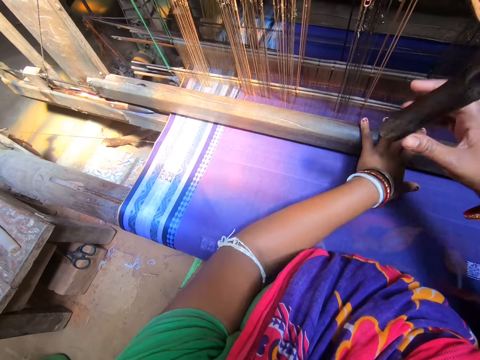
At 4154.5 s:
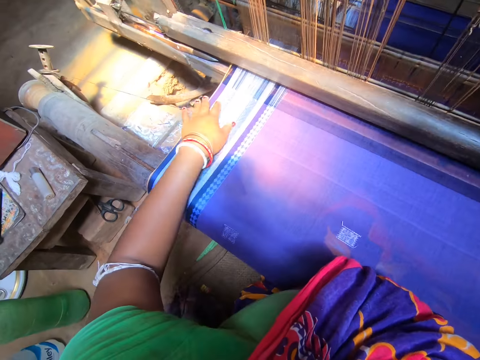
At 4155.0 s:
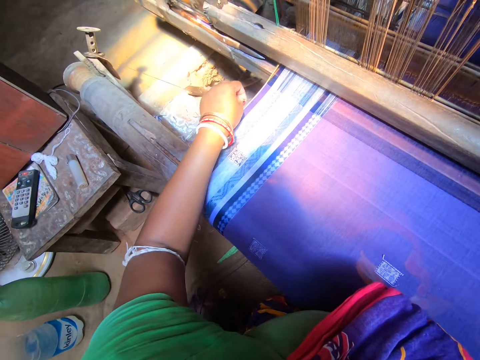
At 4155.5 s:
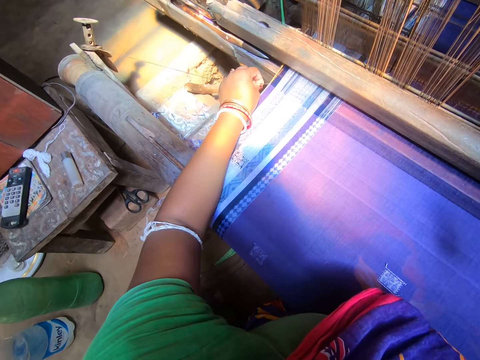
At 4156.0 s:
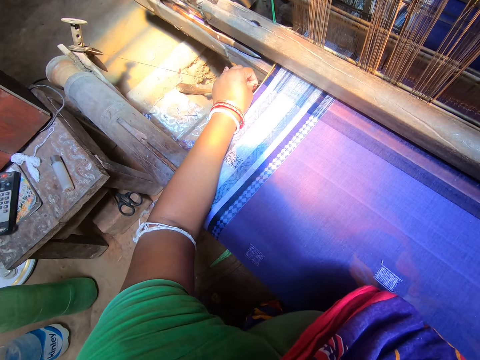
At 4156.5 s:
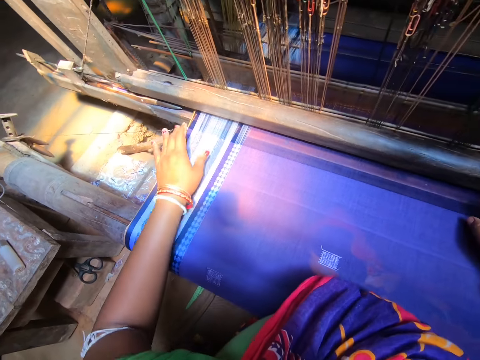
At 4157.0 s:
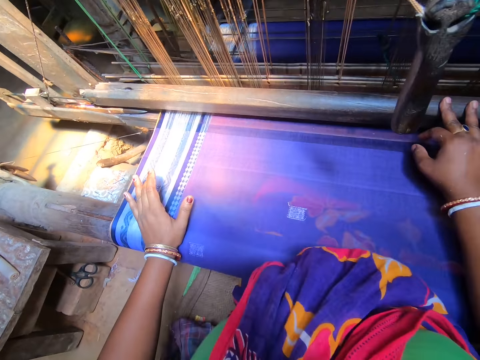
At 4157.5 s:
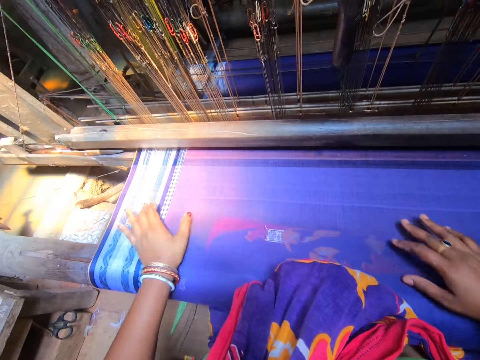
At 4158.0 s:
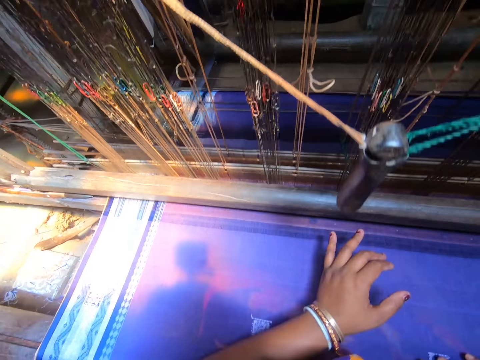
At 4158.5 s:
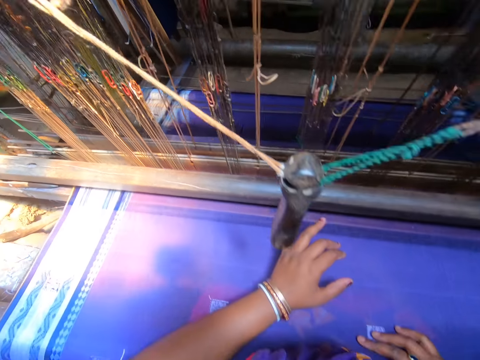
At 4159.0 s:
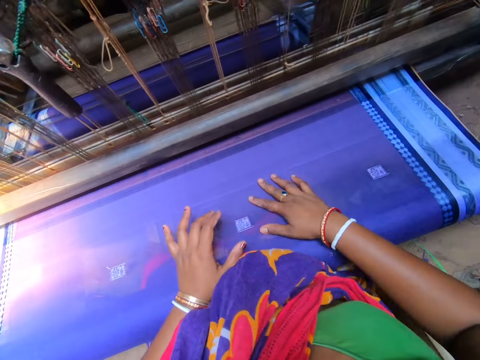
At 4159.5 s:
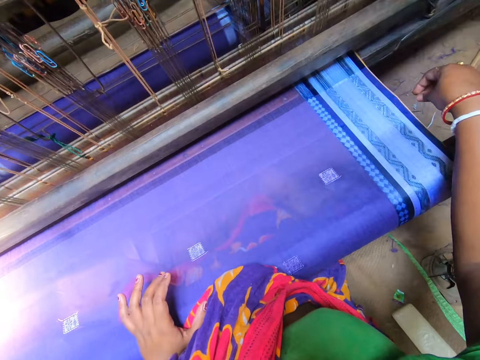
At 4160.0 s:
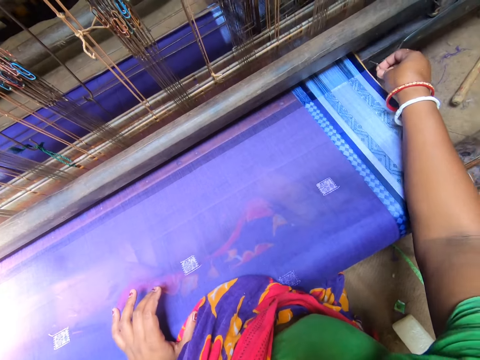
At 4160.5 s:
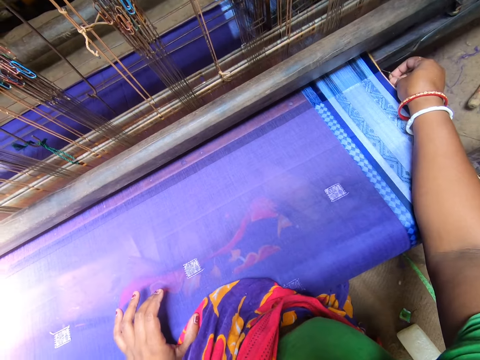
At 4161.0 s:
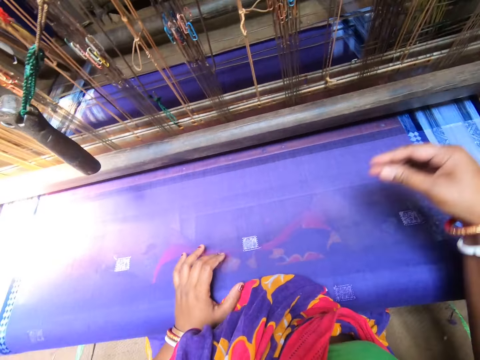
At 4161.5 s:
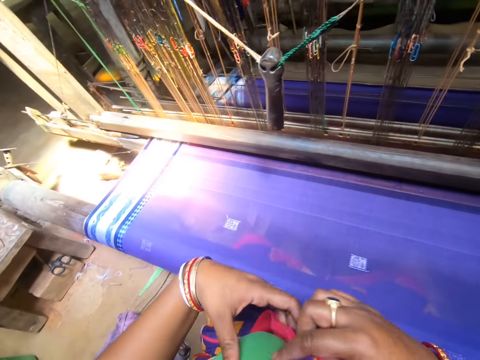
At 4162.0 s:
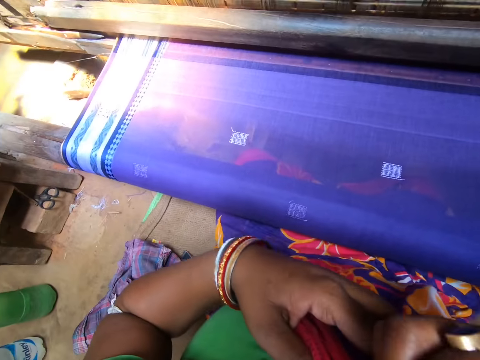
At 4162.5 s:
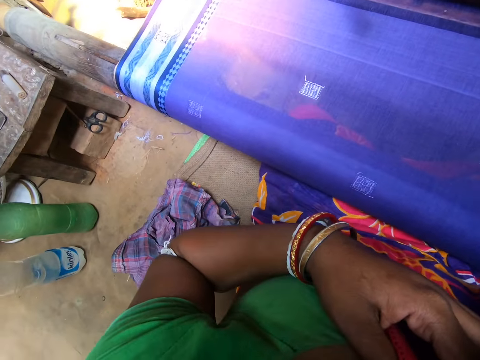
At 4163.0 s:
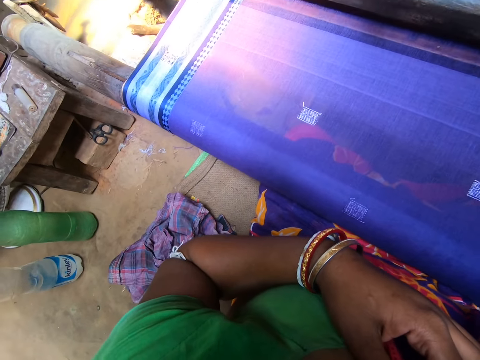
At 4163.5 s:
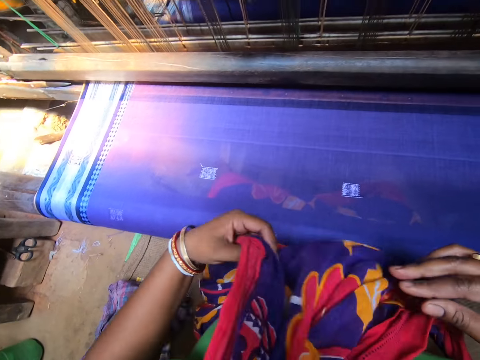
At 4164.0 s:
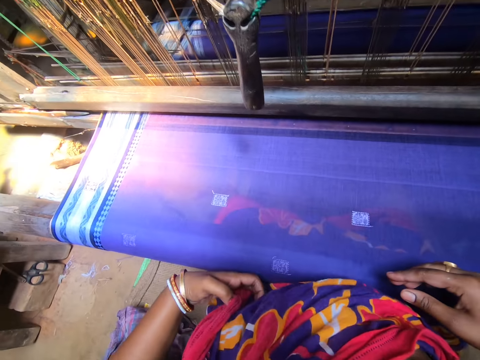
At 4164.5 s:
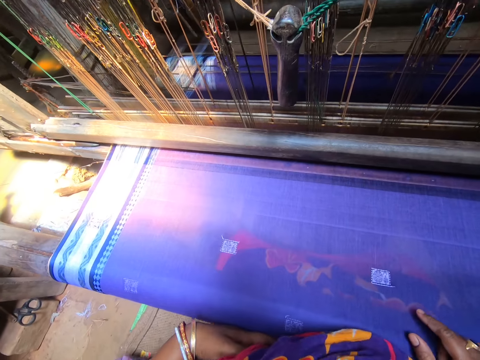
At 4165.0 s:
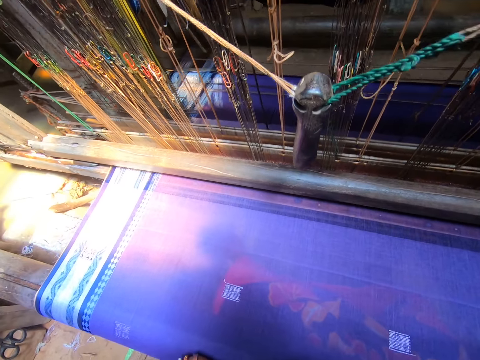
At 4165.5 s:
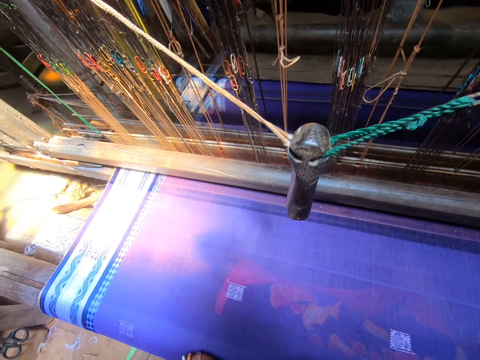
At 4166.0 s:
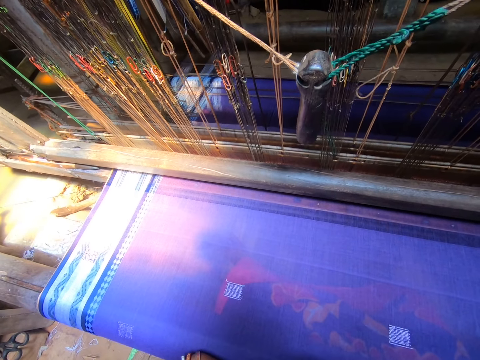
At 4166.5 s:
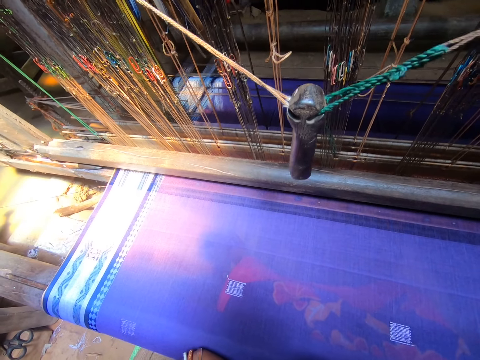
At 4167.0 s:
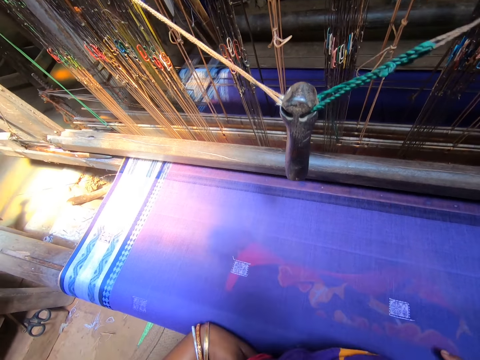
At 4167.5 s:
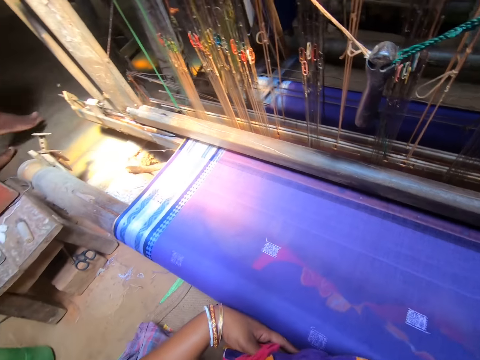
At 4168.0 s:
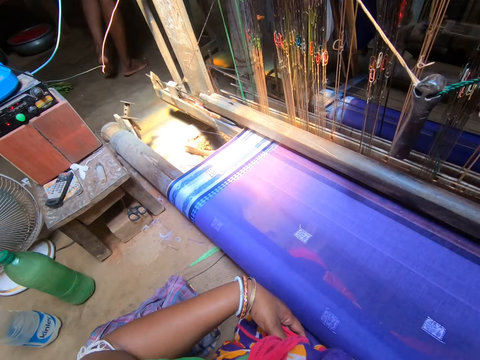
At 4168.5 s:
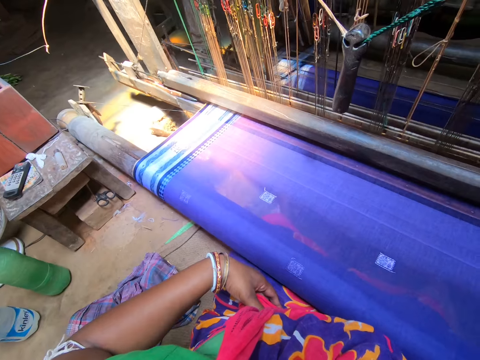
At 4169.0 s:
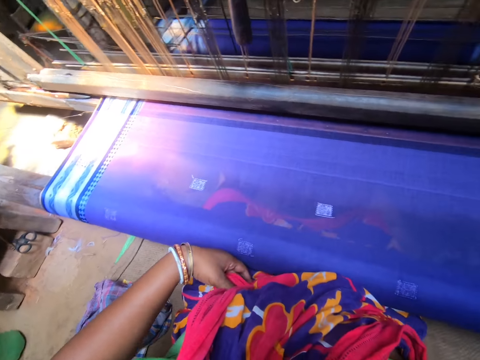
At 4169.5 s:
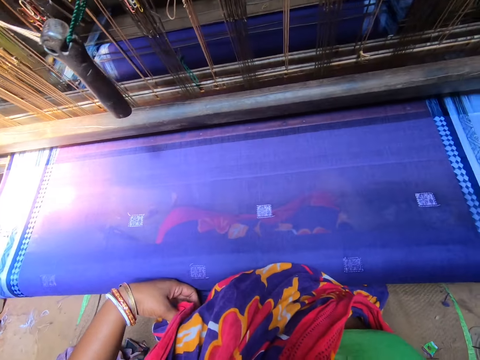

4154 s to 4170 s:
The camera wearer examines the cloth with both hands. They fix something. They touch the mat. They fix something. They hold a suka. They look around.

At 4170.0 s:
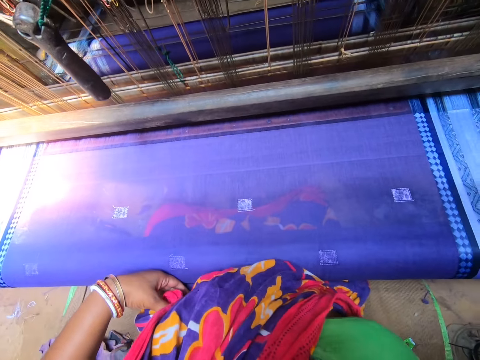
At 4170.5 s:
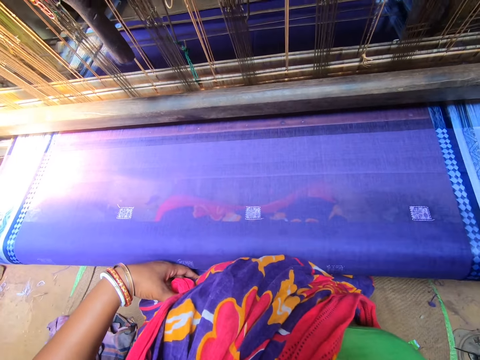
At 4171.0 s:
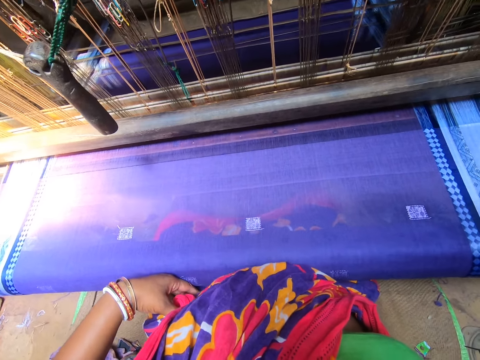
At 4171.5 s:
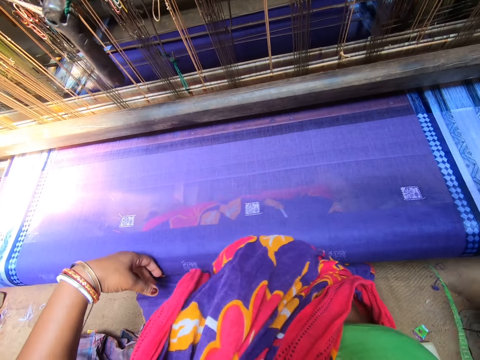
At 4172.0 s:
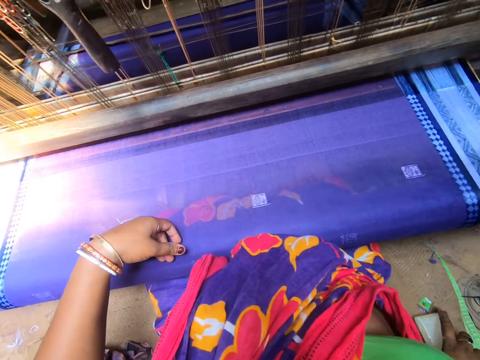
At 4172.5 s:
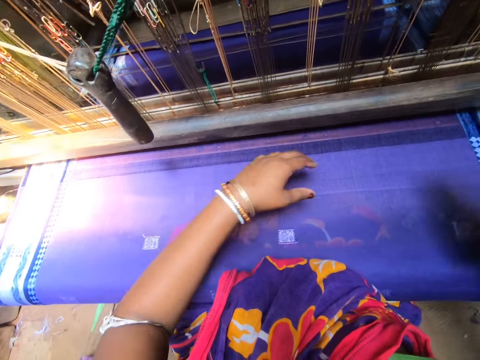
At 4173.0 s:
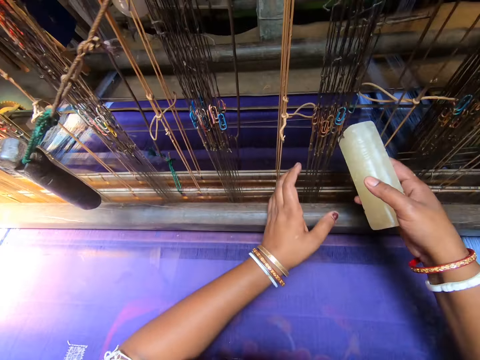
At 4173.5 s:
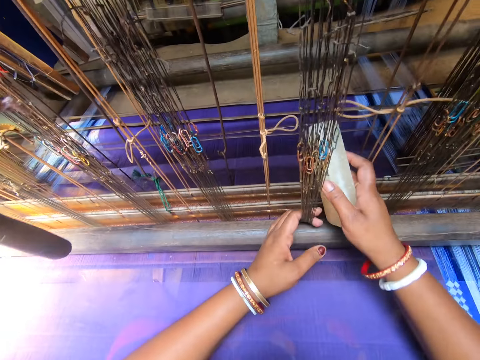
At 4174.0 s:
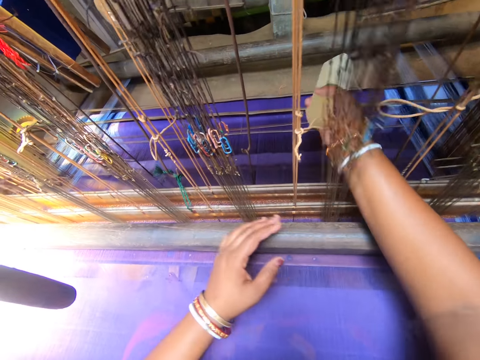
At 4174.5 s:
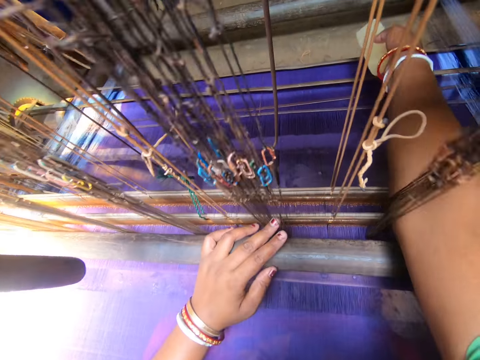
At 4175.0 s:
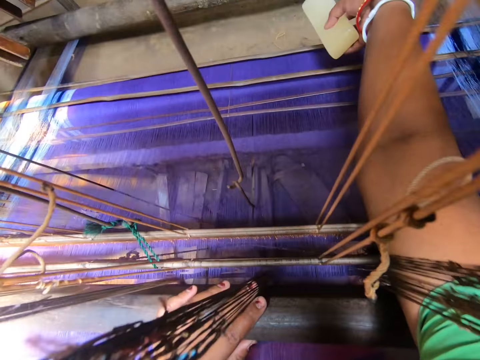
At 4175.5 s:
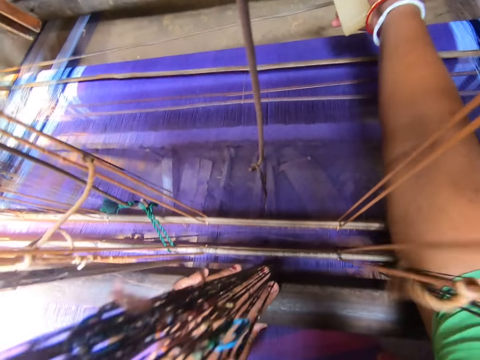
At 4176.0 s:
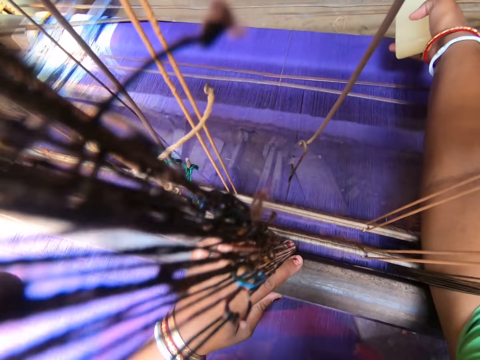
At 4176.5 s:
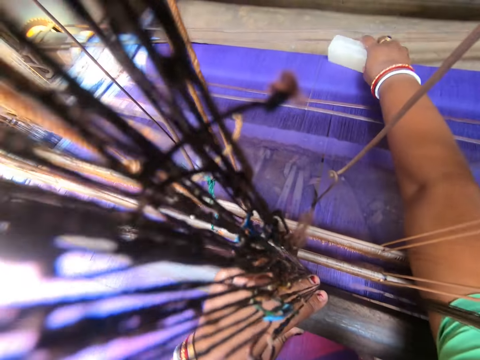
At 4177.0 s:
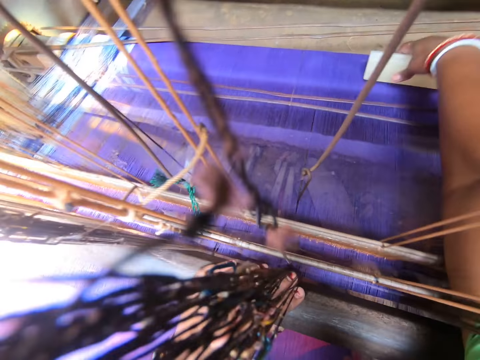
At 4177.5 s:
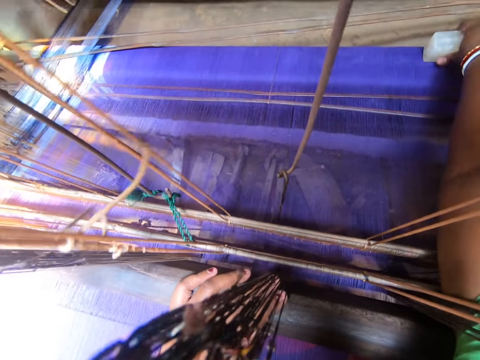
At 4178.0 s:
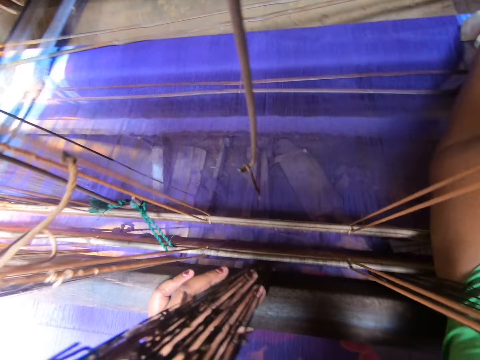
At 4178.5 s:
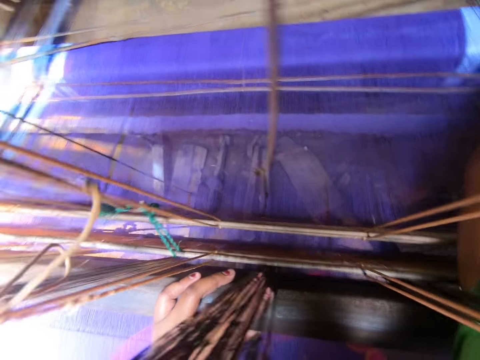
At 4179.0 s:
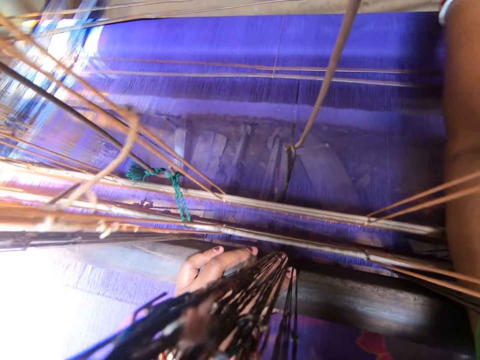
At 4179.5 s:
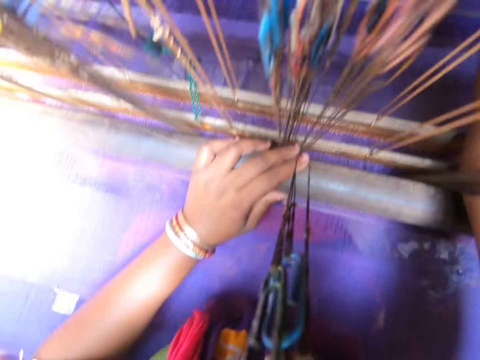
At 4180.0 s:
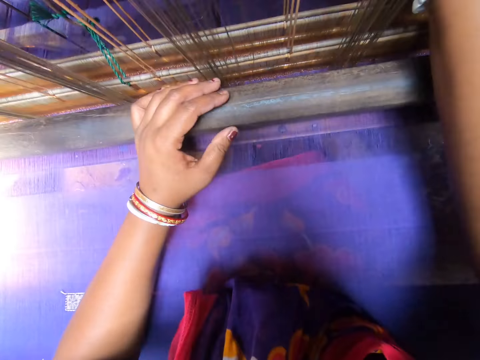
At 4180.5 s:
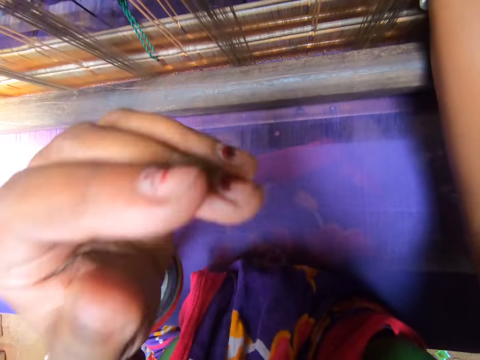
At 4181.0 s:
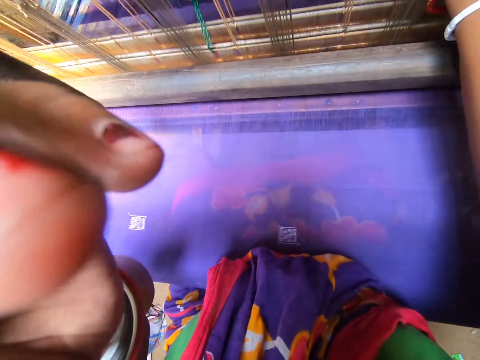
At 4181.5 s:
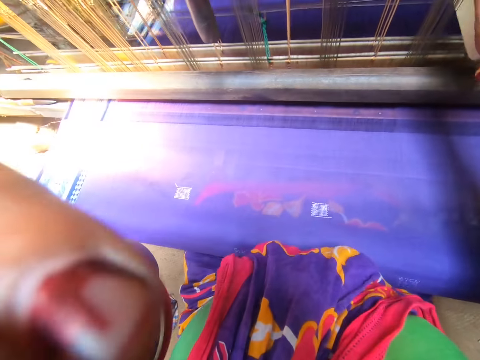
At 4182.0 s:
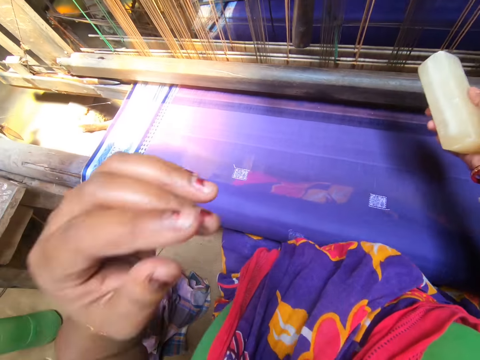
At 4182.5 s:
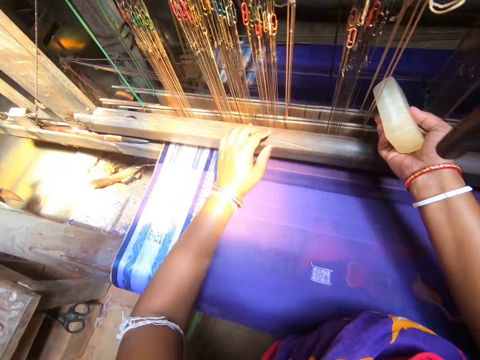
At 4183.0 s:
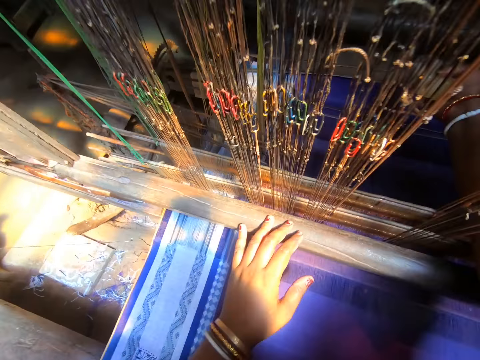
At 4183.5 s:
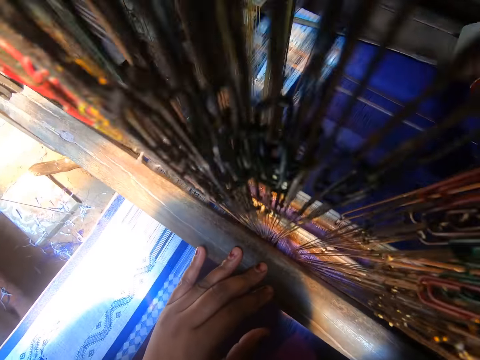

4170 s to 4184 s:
The camera wearer rubs a wax bar on the cloth or rope with her right hand. She rubs the wax bar on the mat. She touches her face with her left hand.
